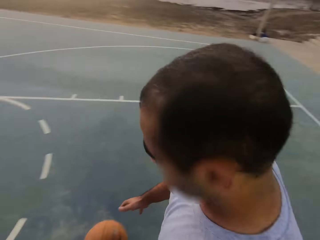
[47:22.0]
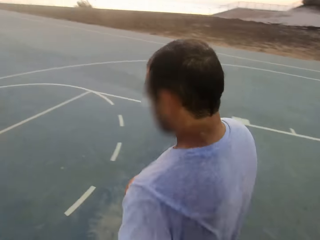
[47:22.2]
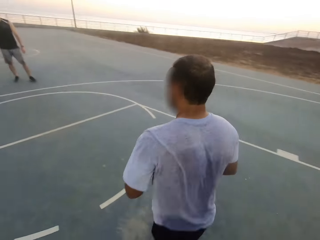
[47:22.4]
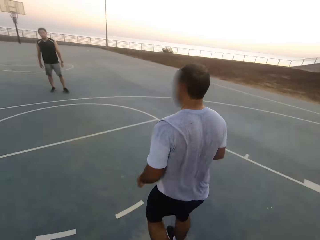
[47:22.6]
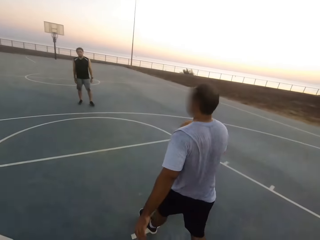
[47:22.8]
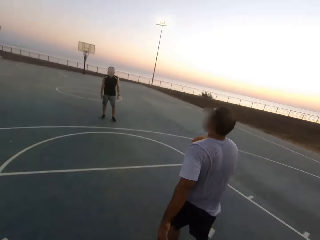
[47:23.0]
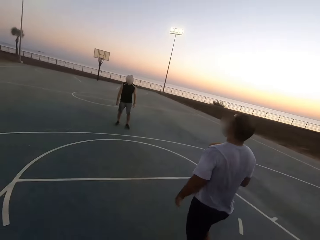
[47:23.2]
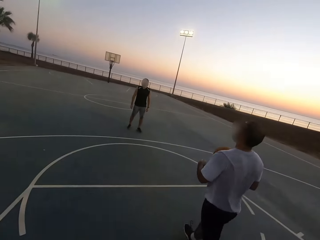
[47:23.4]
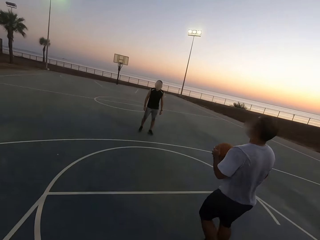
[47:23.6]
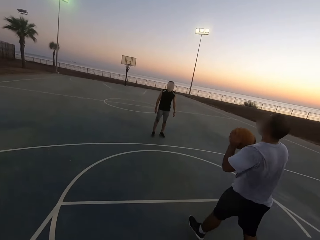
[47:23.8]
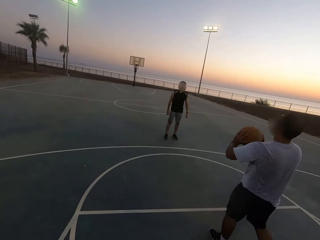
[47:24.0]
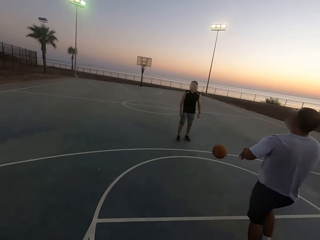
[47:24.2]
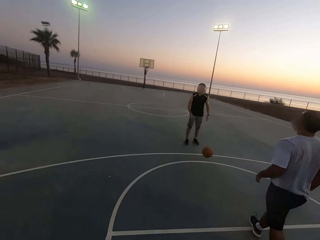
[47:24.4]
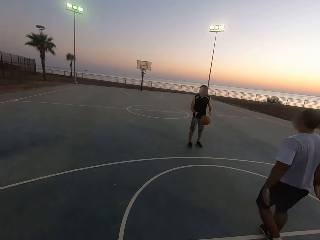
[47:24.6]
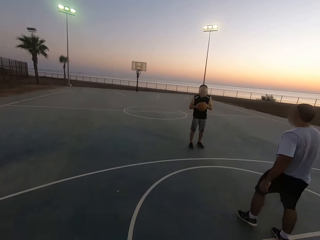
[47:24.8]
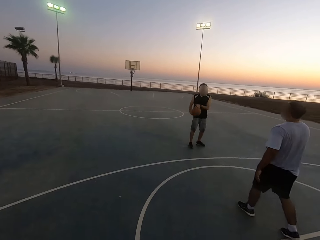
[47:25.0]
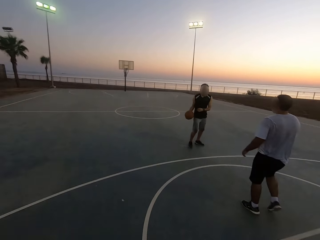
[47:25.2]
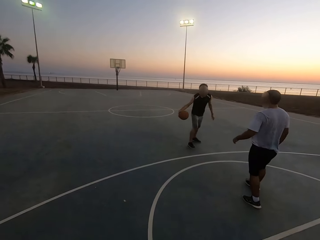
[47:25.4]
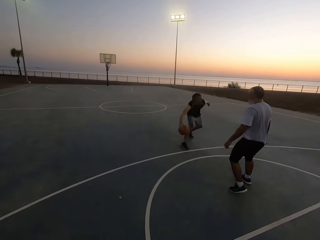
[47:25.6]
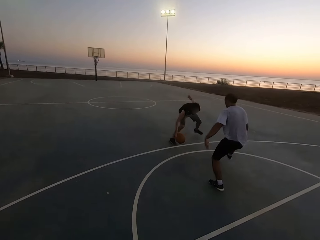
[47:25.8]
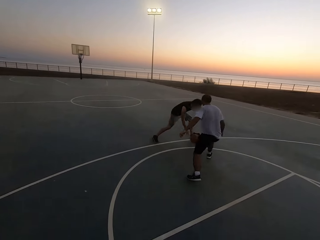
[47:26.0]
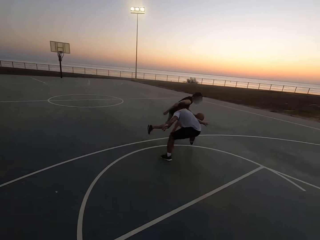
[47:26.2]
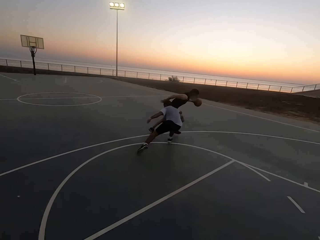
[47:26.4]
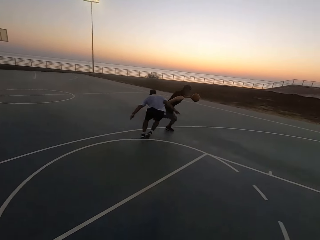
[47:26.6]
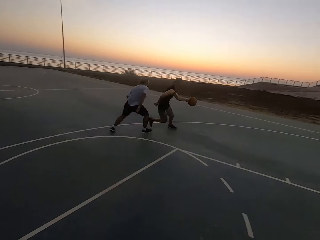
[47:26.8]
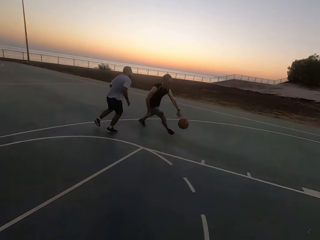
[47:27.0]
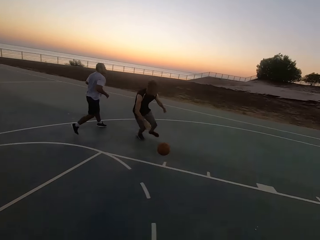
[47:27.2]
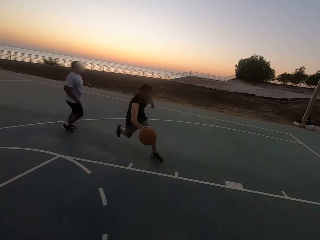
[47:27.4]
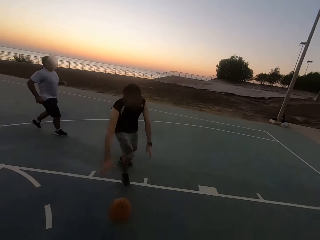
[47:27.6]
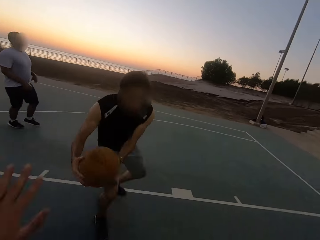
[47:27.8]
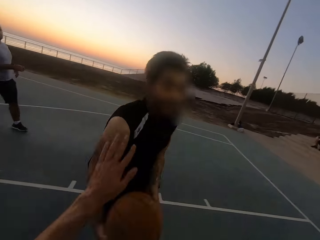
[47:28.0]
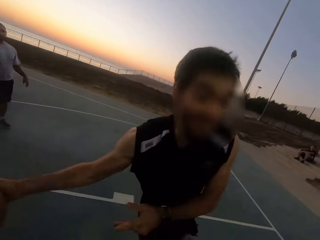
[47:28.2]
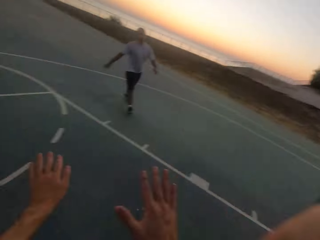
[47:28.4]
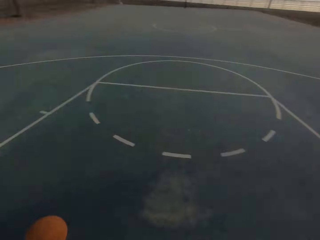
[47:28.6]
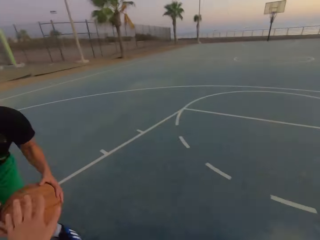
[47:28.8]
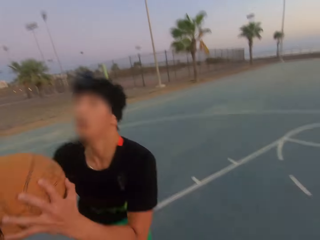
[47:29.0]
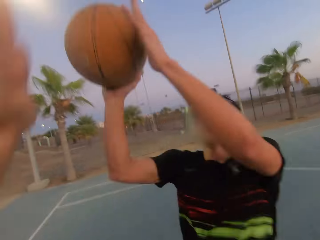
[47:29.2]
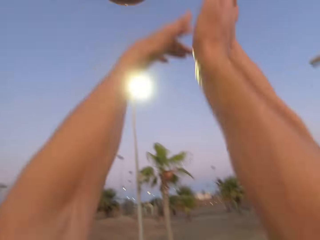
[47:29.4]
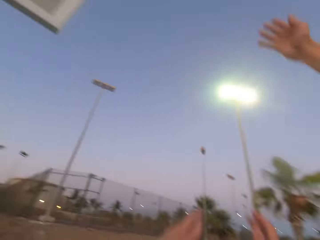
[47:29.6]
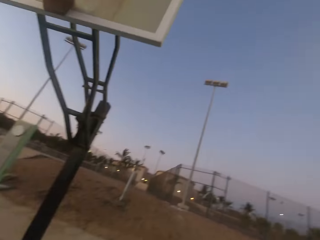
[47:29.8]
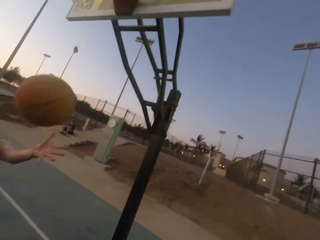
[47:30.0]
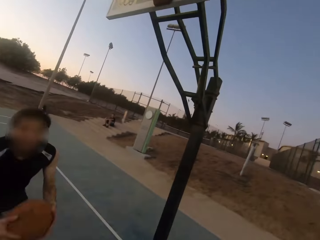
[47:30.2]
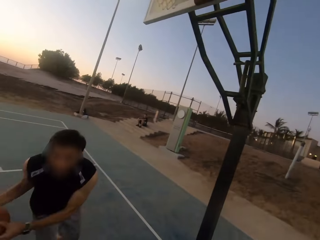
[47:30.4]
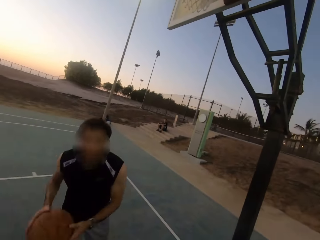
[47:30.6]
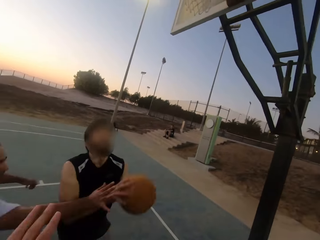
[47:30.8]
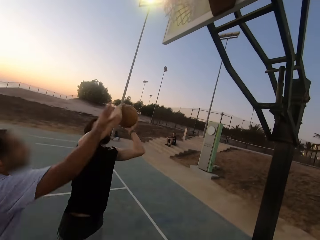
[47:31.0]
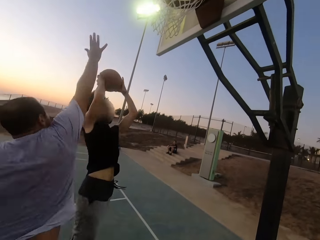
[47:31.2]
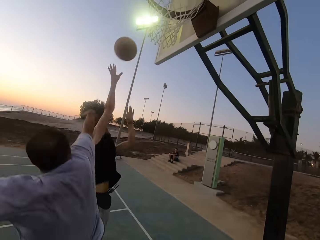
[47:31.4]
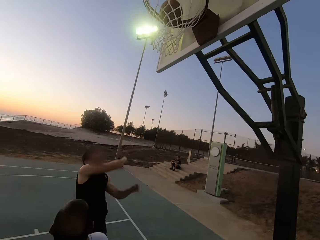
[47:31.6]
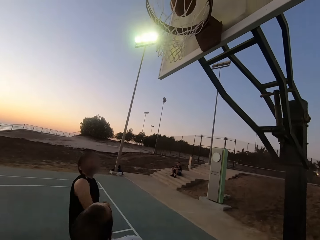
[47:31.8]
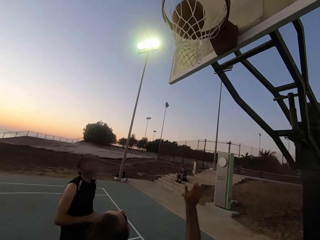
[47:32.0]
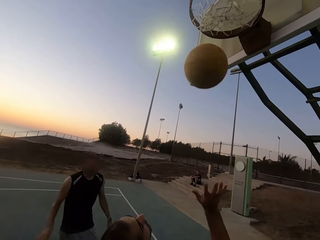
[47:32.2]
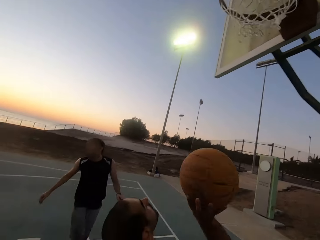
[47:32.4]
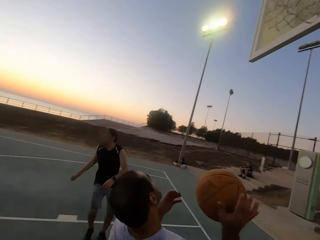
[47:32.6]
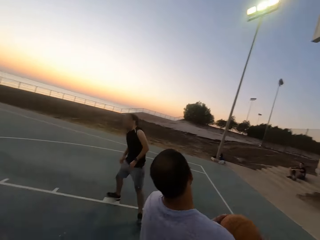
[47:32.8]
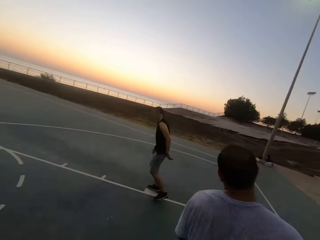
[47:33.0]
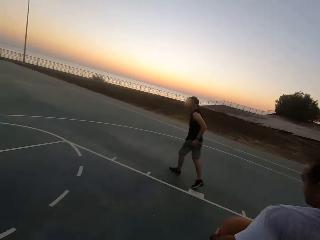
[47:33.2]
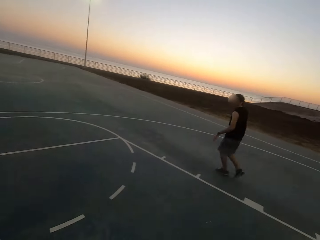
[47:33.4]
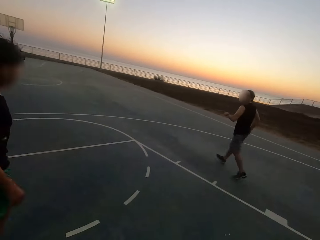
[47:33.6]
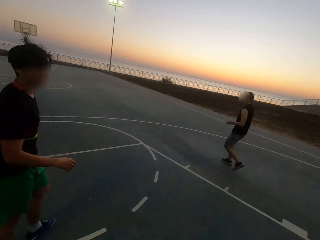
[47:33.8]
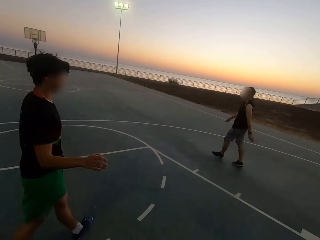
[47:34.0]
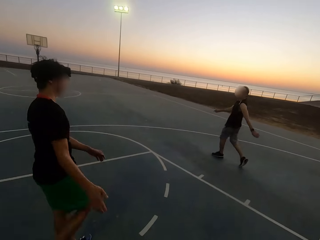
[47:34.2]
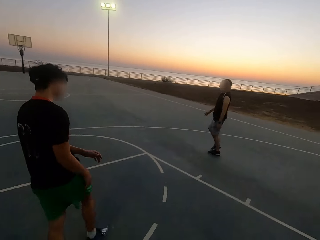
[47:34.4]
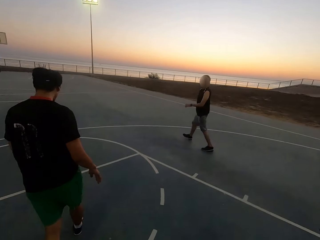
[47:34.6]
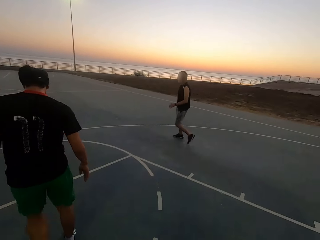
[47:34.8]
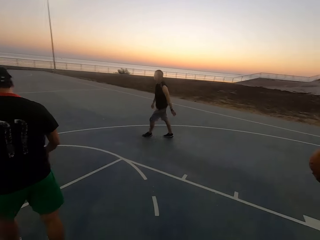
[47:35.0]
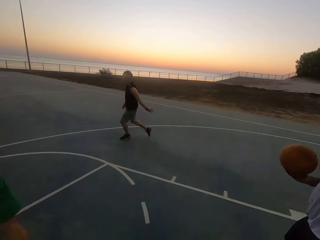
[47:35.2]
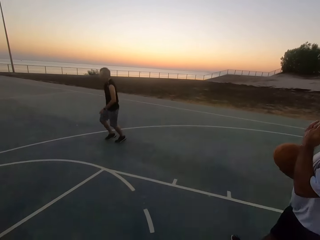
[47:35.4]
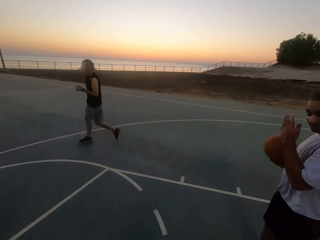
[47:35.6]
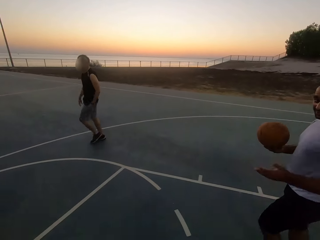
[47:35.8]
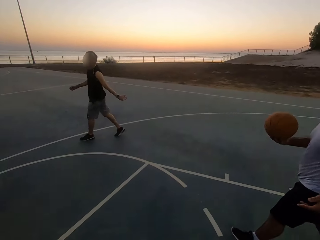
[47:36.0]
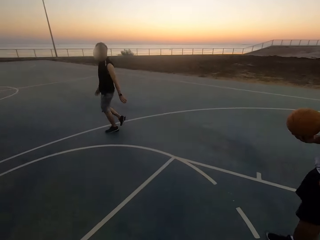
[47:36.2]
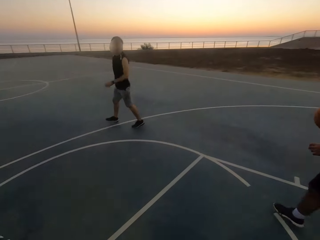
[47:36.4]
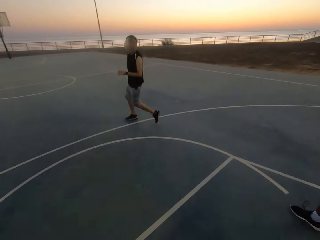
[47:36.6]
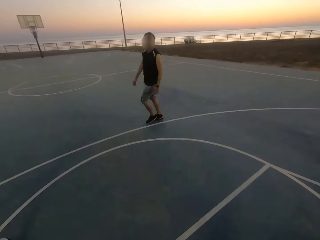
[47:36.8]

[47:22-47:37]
A man picks up the ball. The camera wearer throws the ball to the man. The man throws the ball to another man. The other man picks up the ball and dribbles the ball. The first man shields. The second man throws the ball to a third man. The third man holds the ball and throws the ball in the hoop. The second man picks up the ball, holds the ball, and throws the ball in the hoop. The third man makes a basket. The first man picks up the ball and holds the ball. The first man walks. The third man walks. The second man walks.

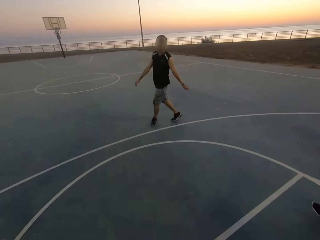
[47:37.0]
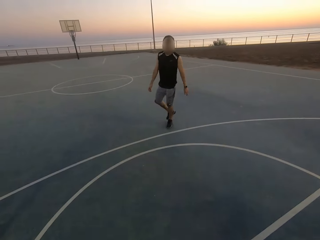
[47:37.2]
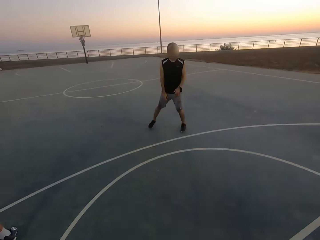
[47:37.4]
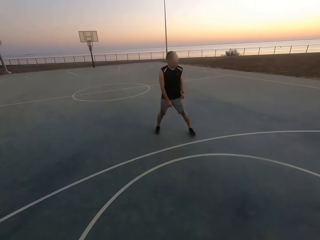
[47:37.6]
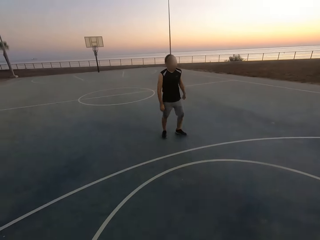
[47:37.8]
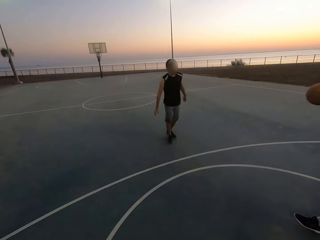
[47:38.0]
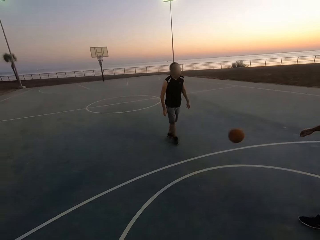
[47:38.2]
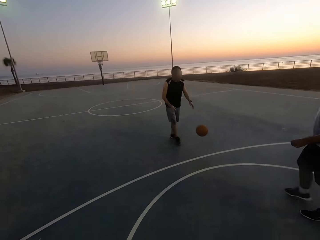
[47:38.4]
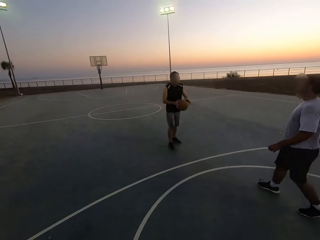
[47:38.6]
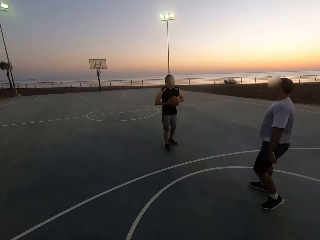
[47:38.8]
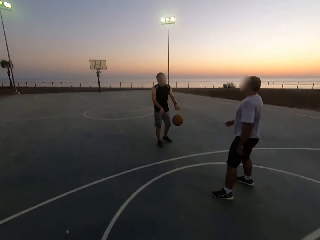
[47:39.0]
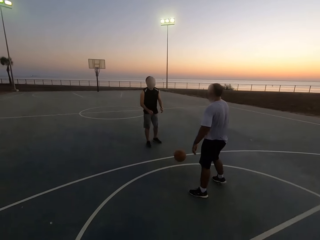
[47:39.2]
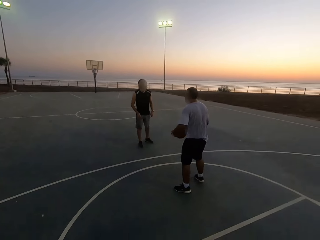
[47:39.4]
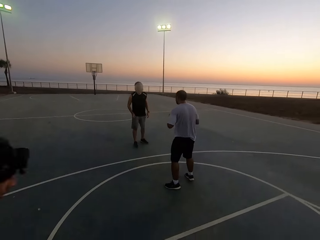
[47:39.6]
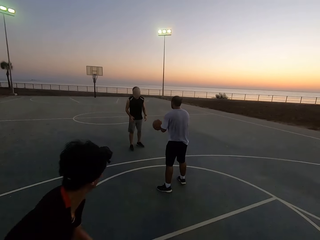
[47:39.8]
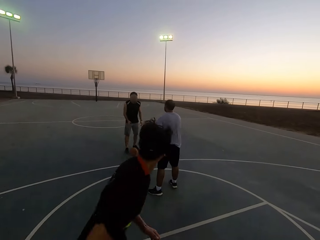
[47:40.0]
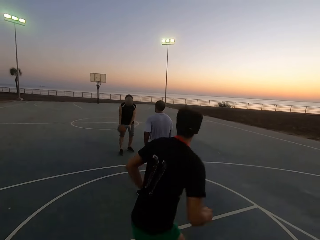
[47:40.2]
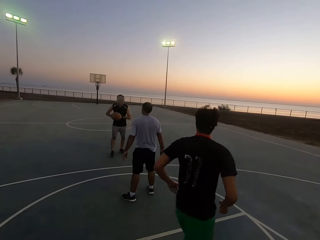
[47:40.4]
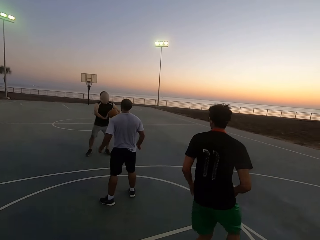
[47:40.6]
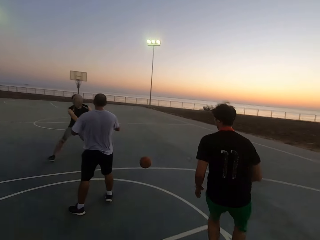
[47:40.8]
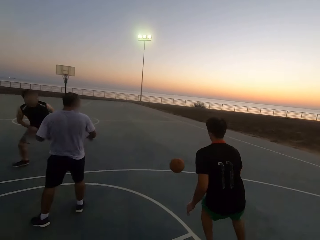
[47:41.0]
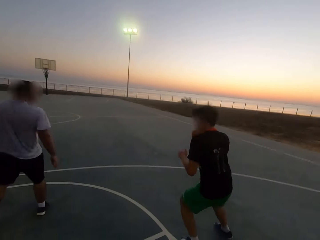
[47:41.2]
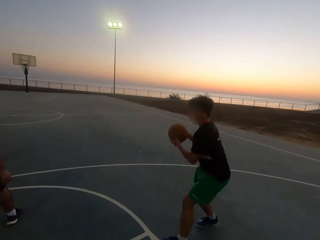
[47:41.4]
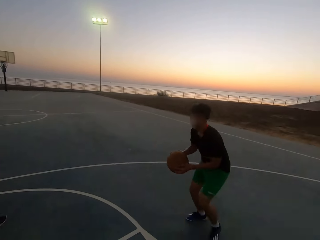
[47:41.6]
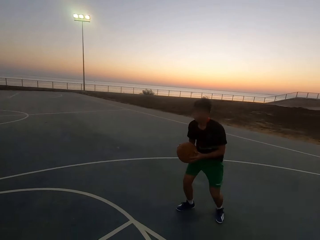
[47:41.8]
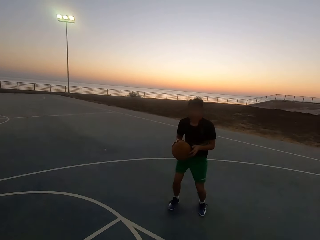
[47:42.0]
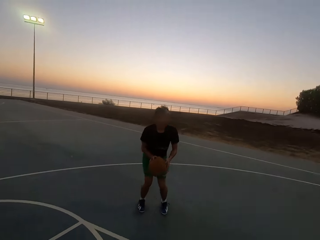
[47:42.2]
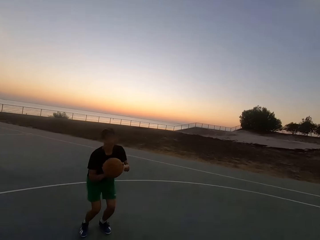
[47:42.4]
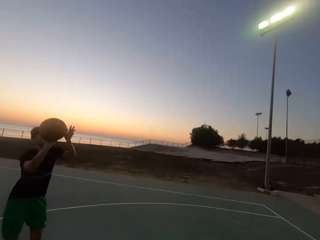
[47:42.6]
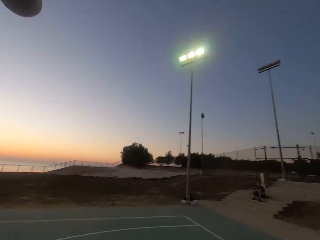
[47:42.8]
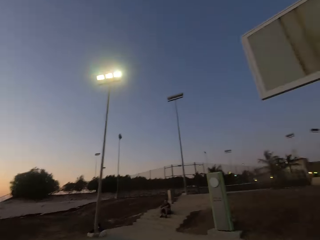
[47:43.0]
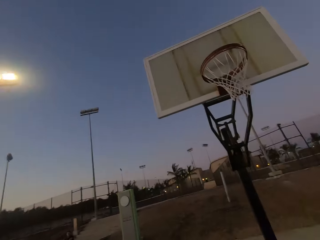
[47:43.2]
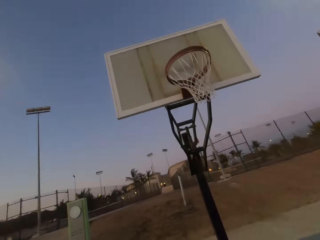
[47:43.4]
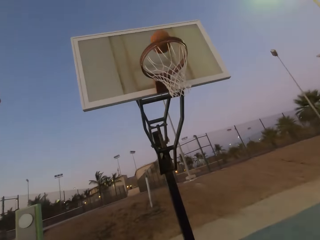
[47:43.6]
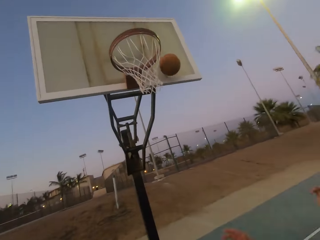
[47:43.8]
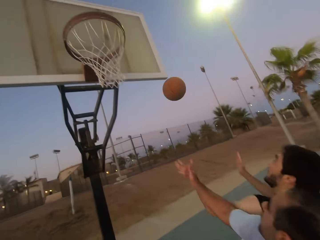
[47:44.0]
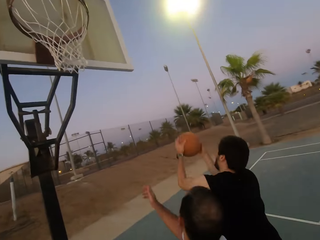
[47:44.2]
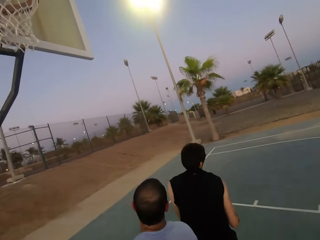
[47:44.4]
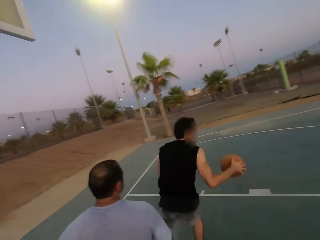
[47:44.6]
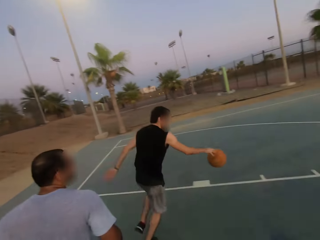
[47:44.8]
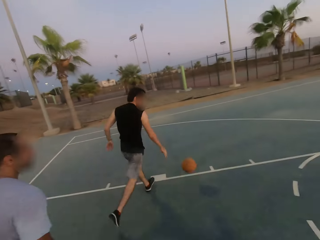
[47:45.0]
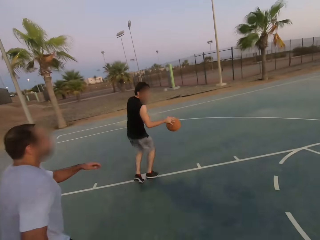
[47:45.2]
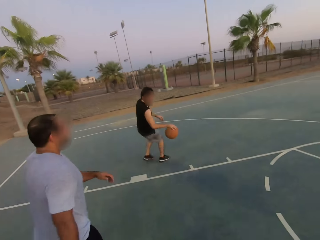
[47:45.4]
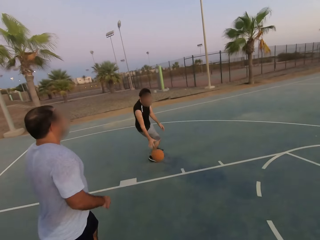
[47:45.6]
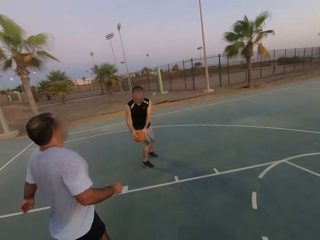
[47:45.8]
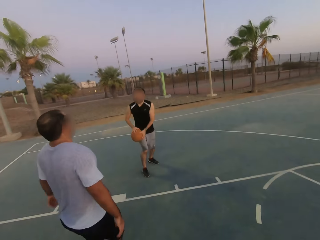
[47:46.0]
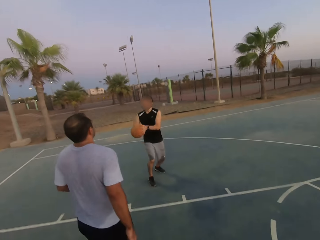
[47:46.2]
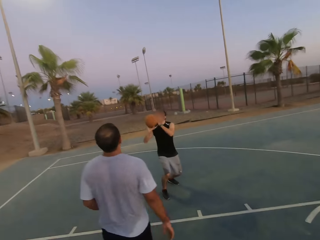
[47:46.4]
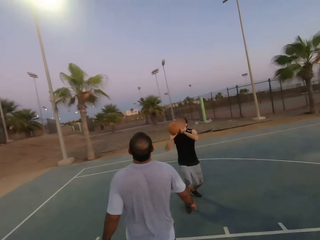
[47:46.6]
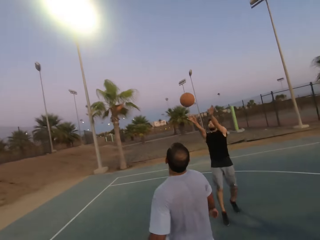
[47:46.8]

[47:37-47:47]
A man throws the ball to another man. The second man picks up the ball and throws the ball to the first man. The first man picks up the ball and throws the ball to the second man. The second man picks up the ball and throws the ball to a third man. The third man picks up the ball, holds the ball, and throws the ball in the hoop. The second man picks up the ball and dribbles the ball.
